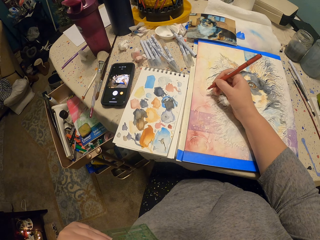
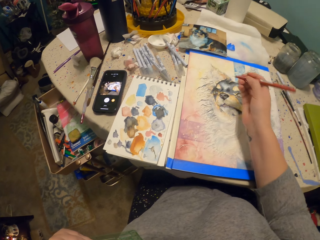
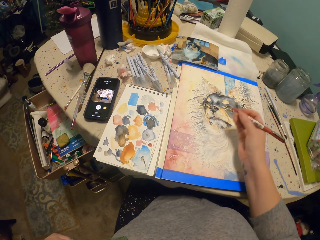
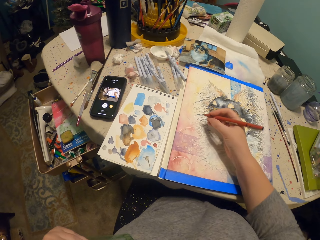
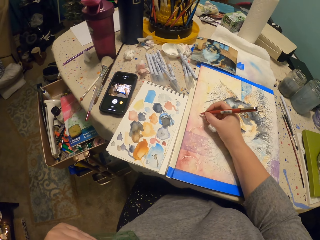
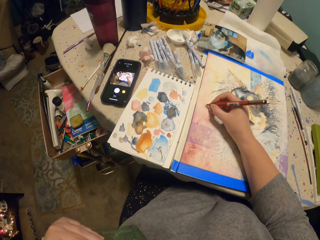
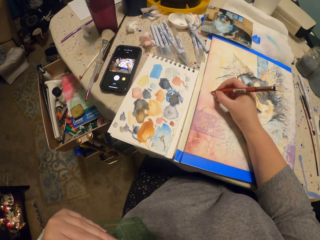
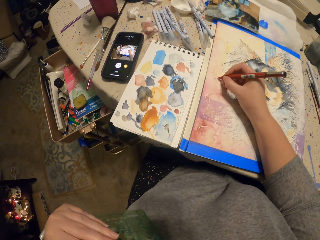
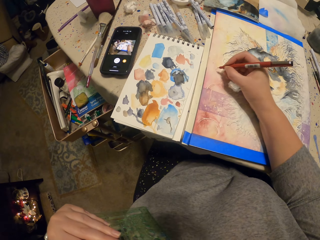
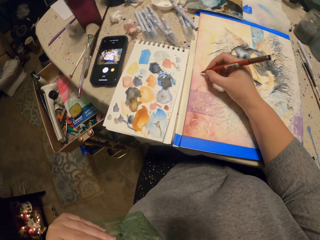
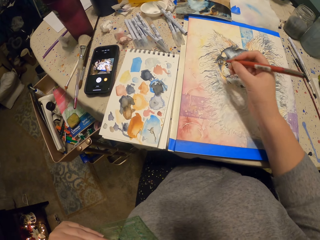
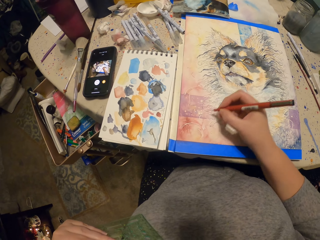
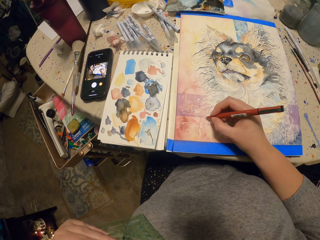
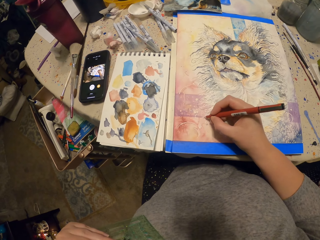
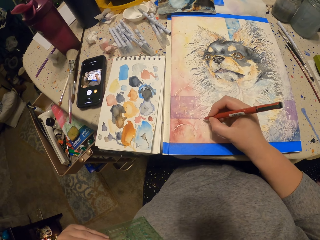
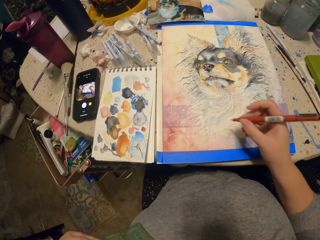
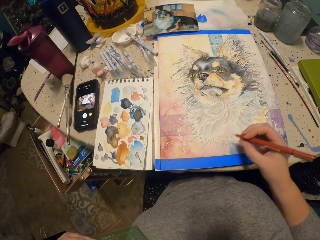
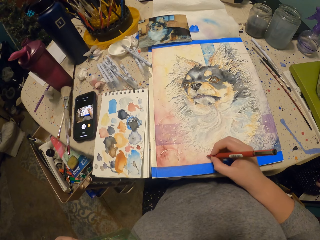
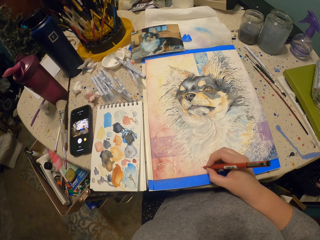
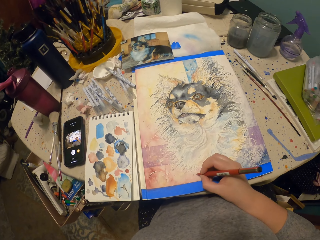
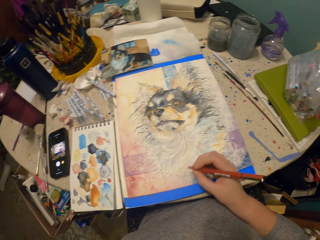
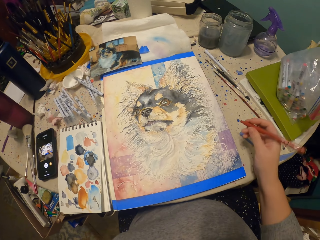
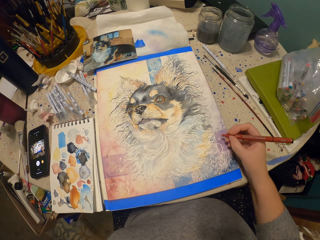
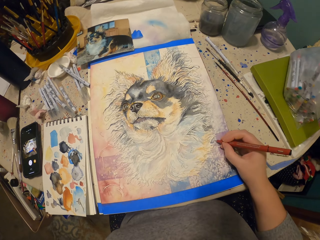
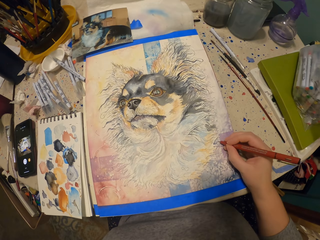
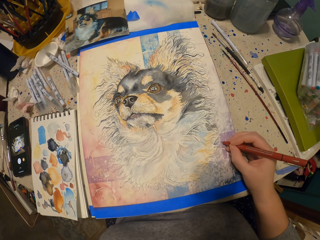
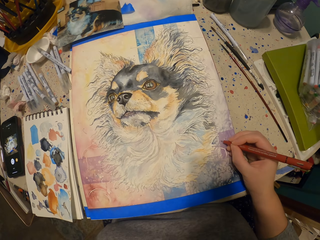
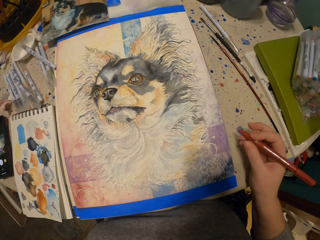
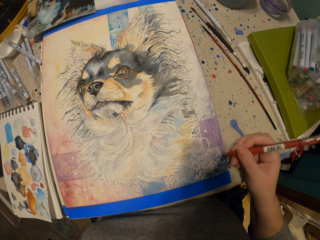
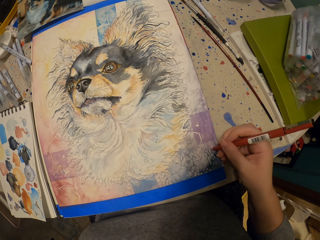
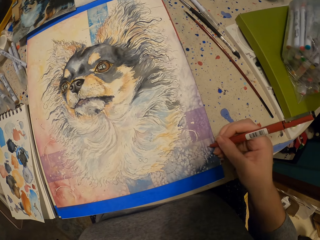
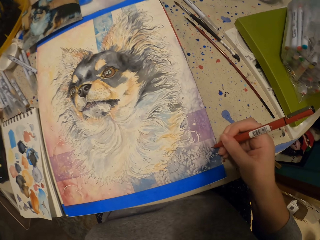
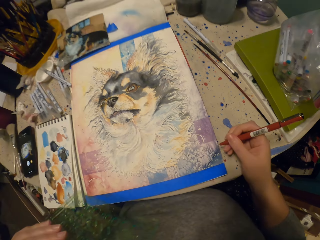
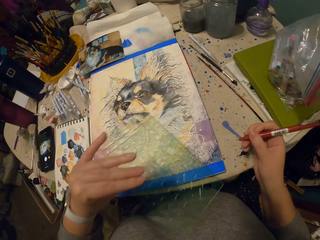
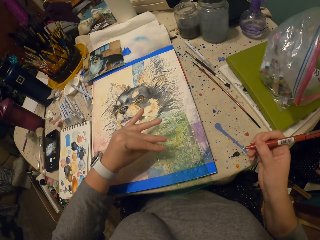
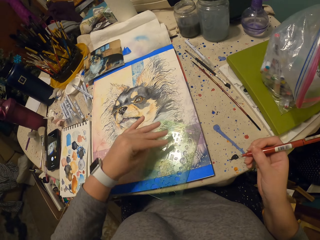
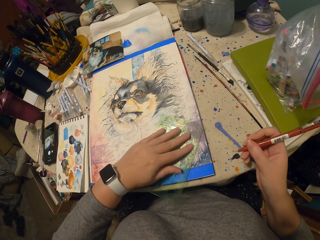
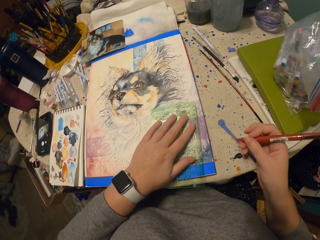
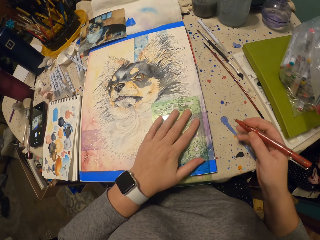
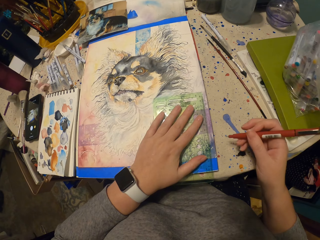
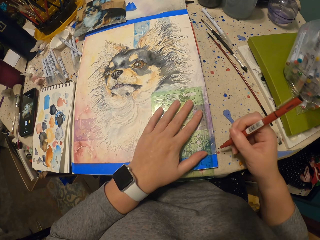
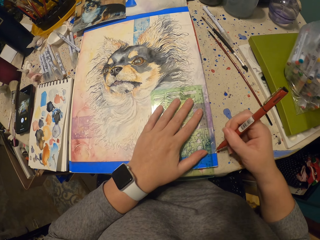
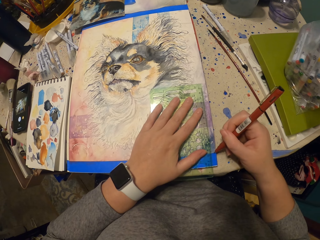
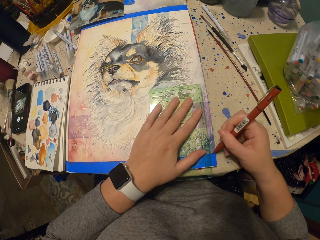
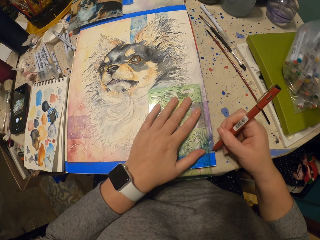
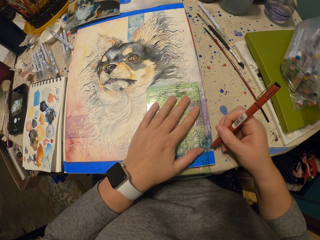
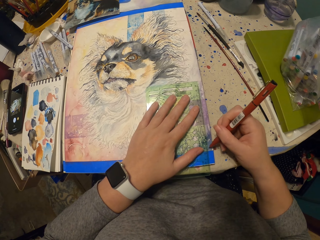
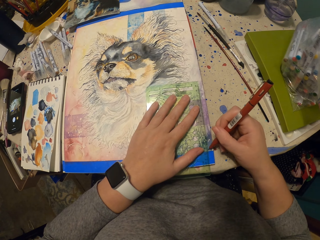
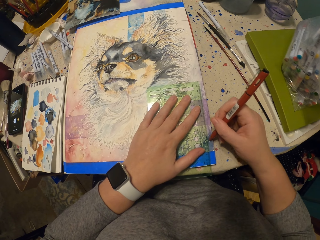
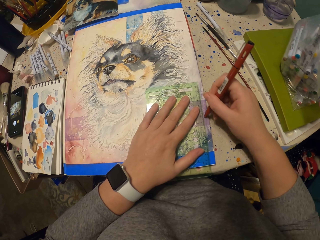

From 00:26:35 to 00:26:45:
The camera wearer draws, lifts the pen, moves the hand, scribbles, moves the hand, writes, moves the hand, scribbles, and moves the hand. They place the ruler on the drawing, hold the ruler, and move the ruler.

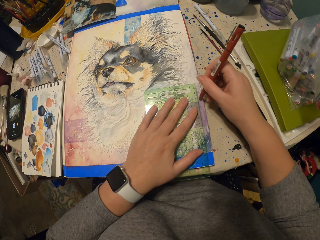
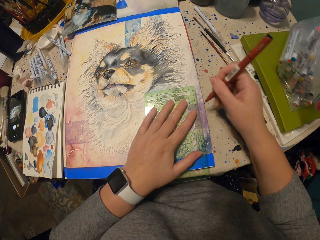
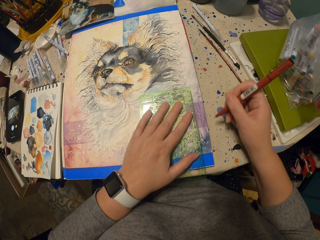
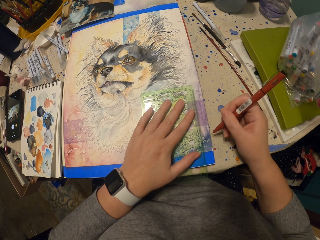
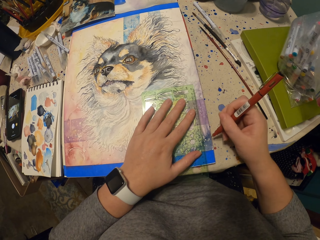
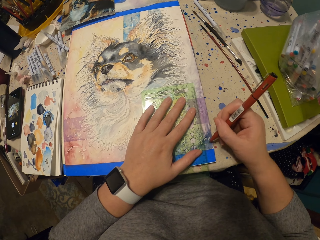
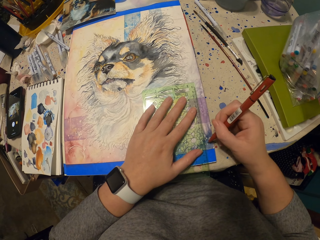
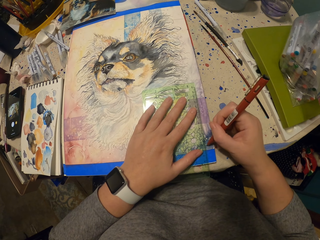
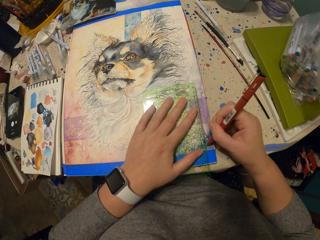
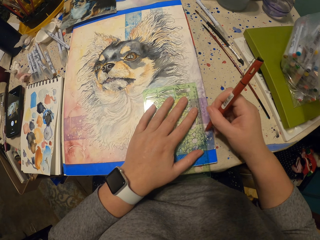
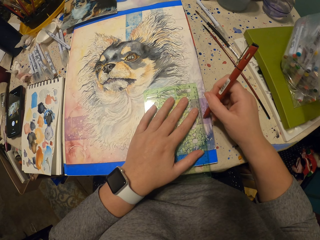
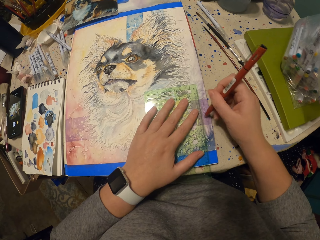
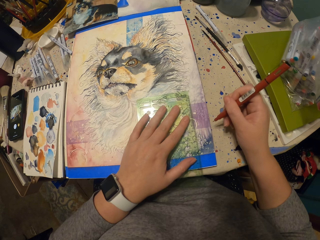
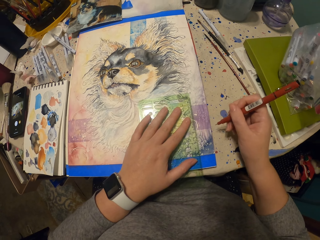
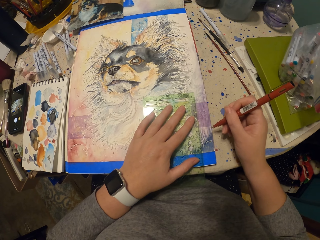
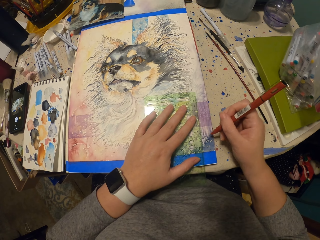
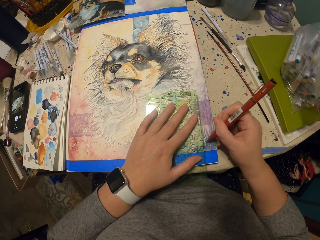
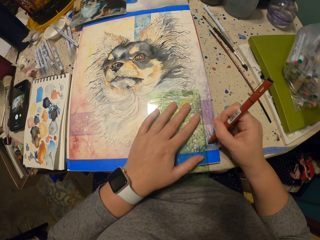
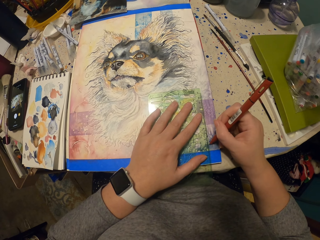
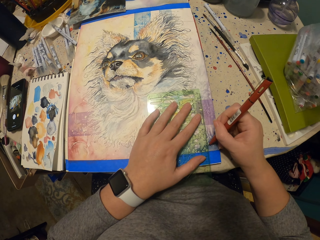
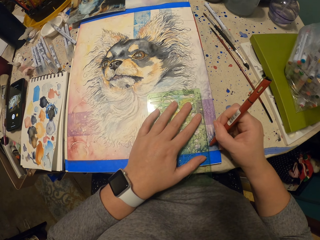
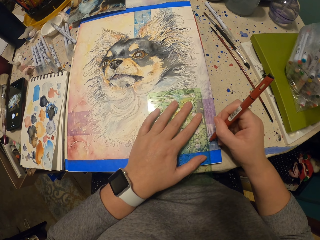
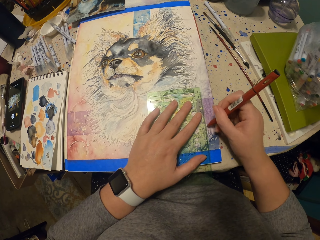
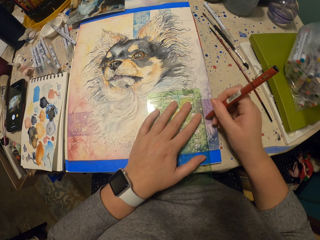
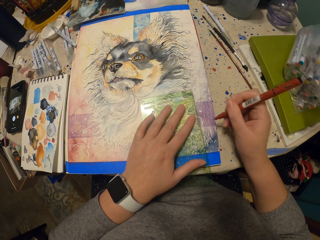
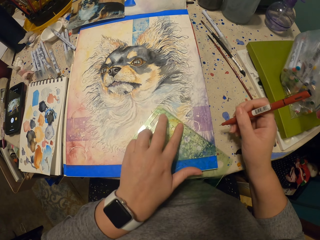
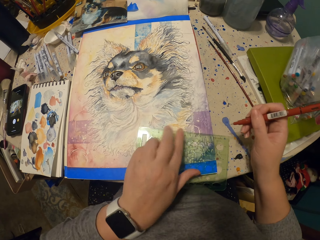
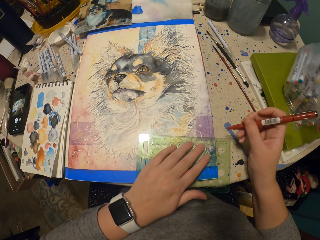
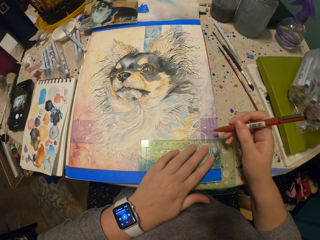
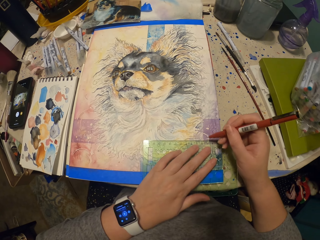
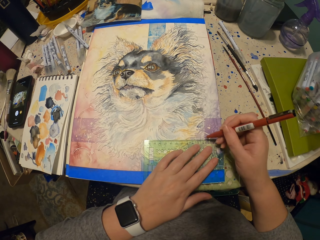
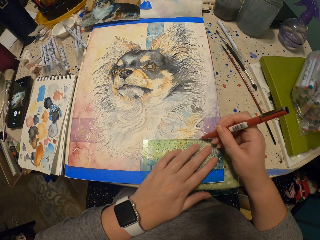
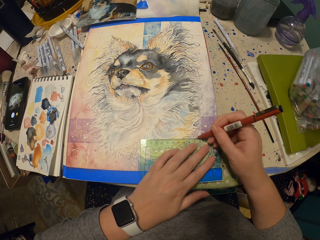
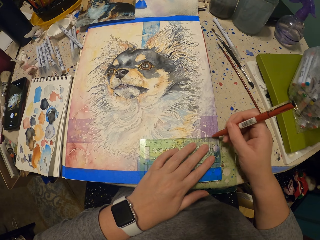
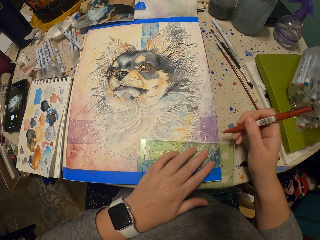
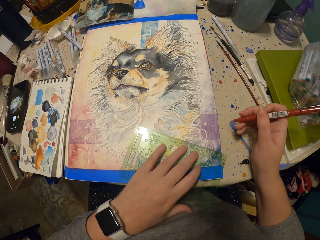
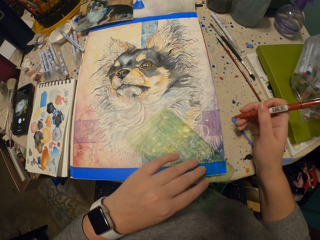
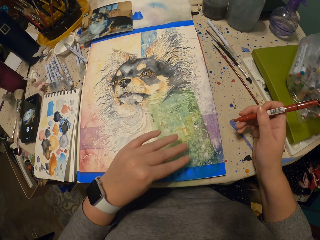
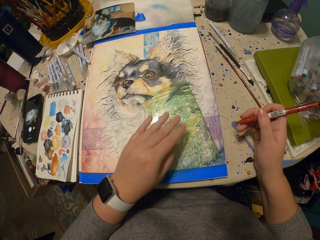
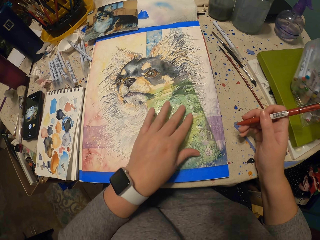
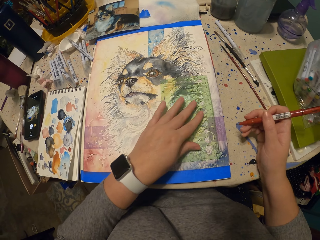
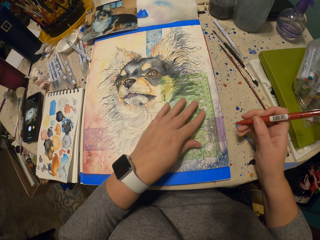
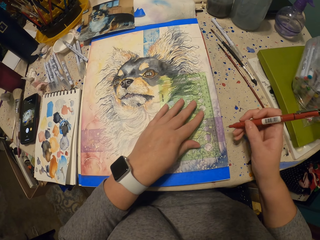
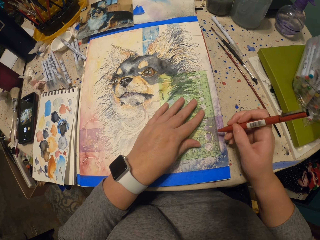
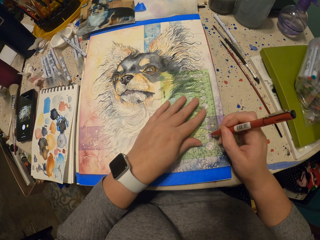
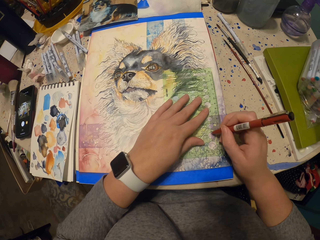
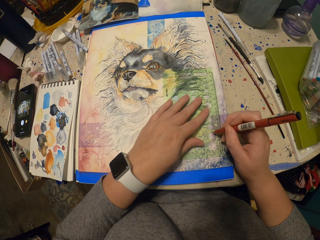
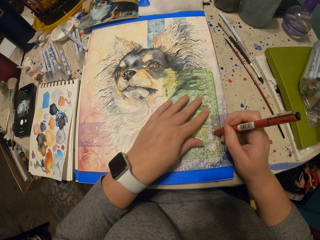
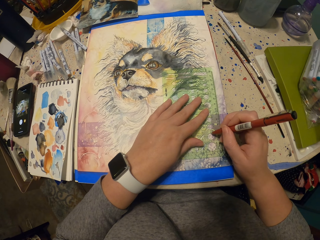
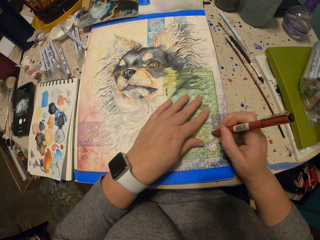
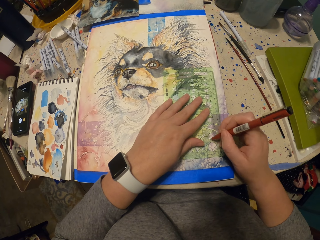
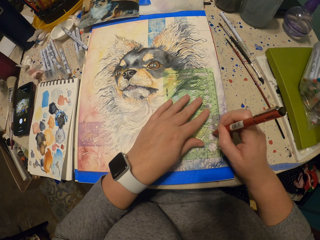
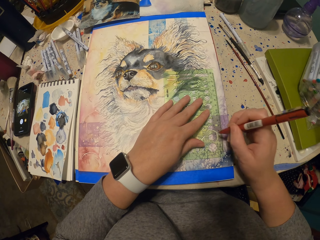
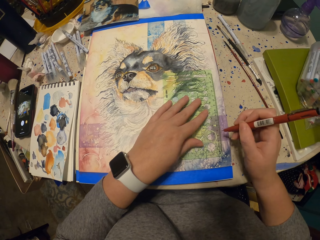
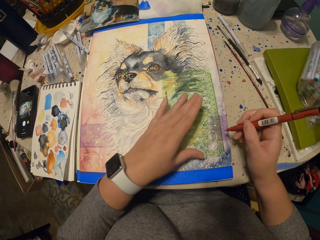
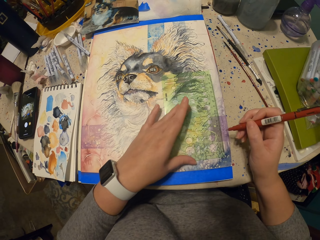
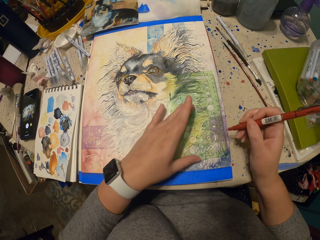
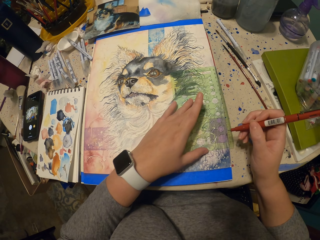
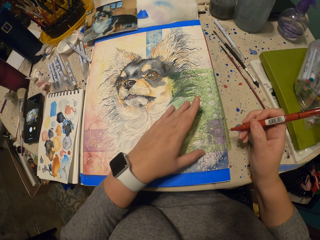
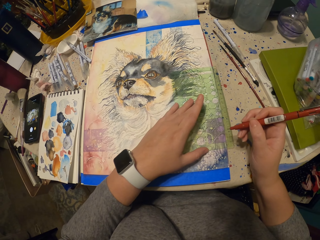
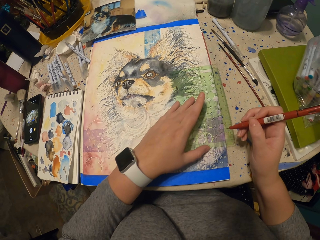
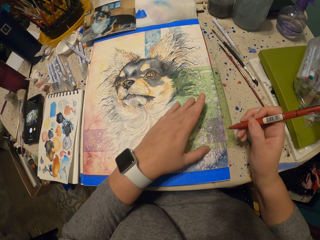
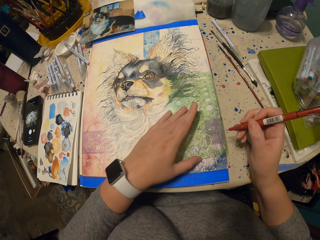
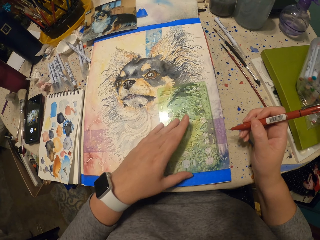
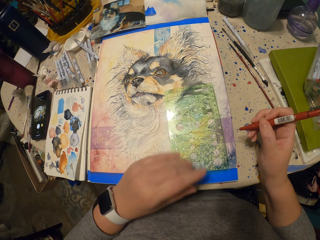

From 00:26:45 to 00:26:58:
The camera wearer draws with the pen. They move the ruler, draw, and move the ruler. They draw lines on the drawing with the ruler. They turn the ruler, draw, move the ruler, draw on the designs, lift the pen, and move the ruler.
